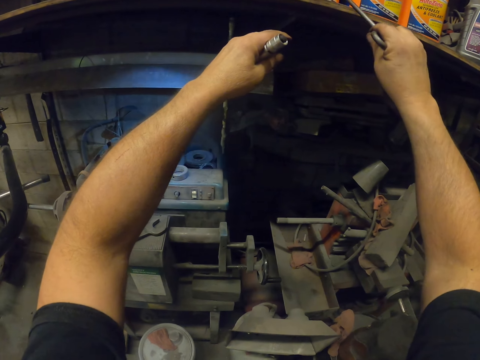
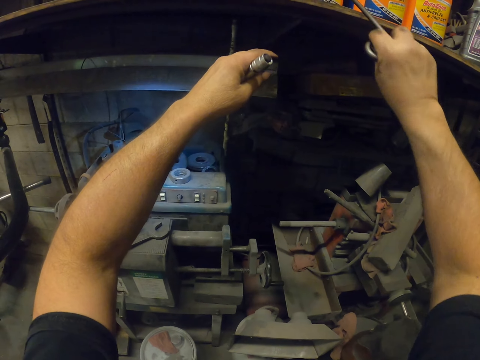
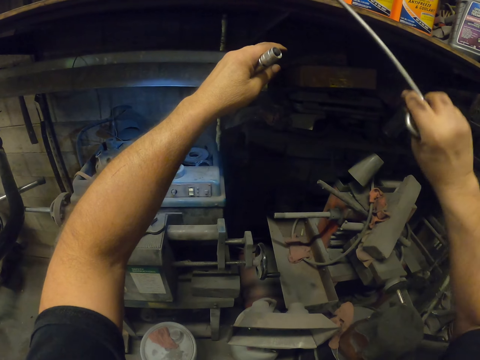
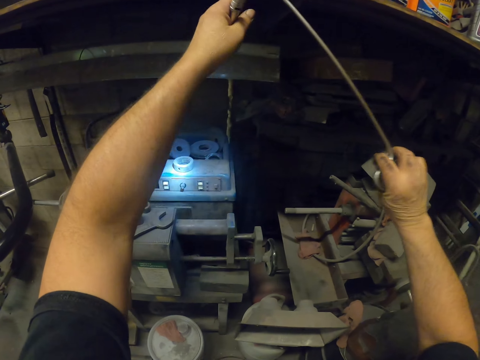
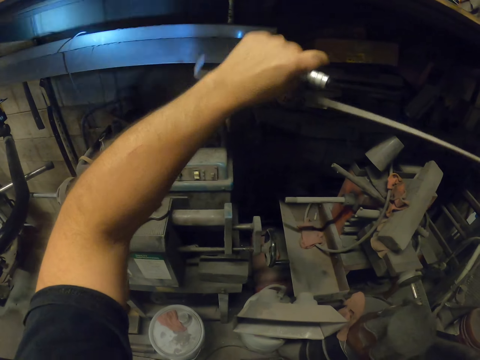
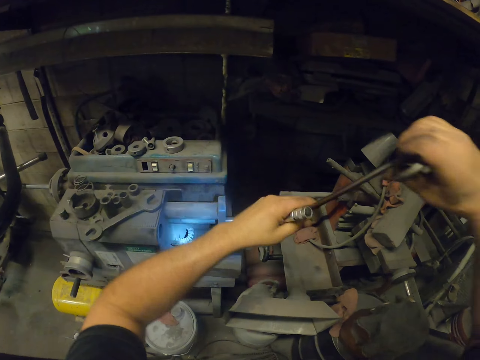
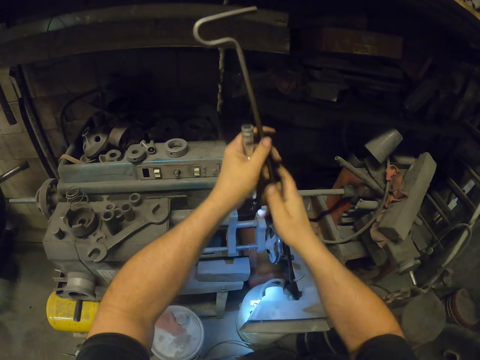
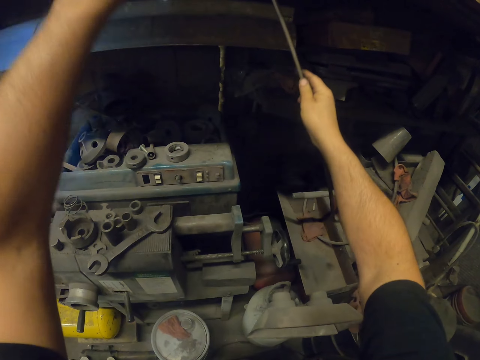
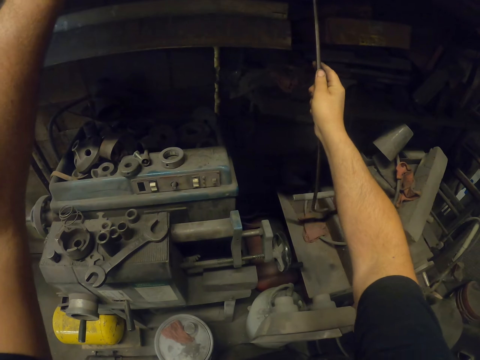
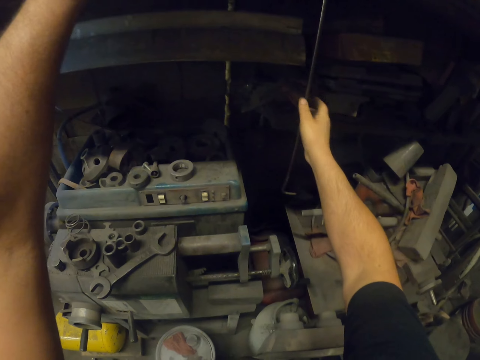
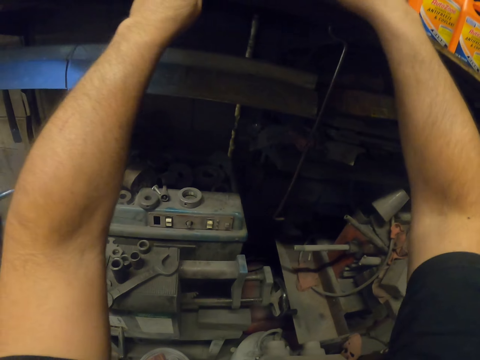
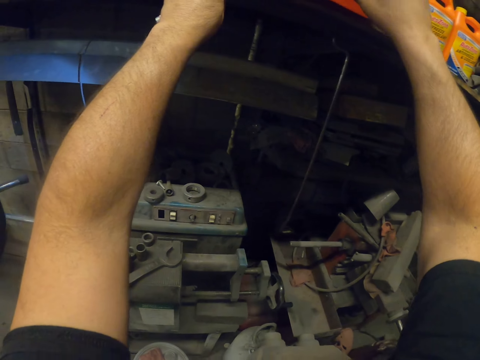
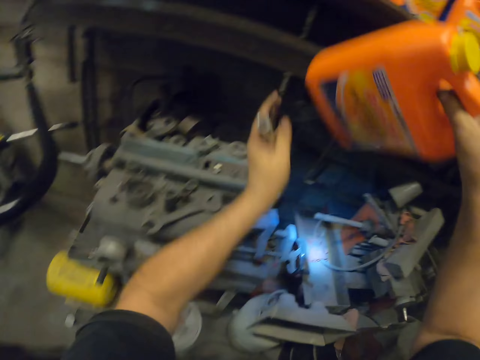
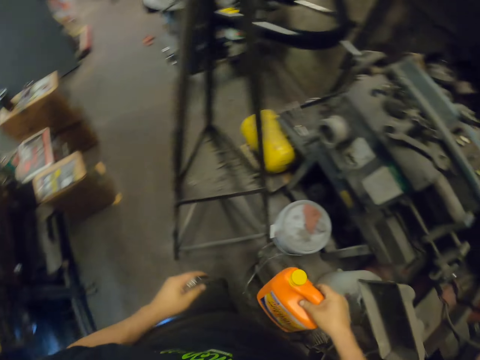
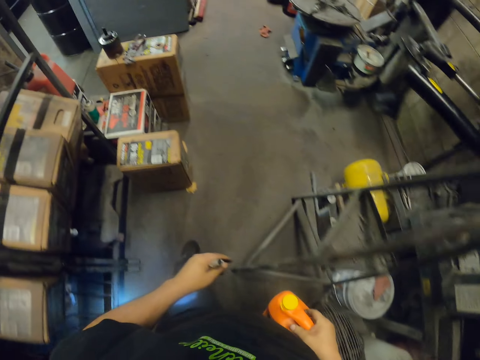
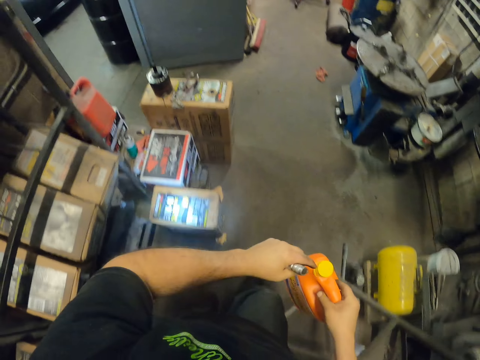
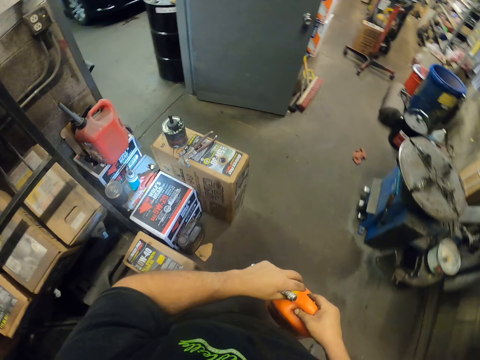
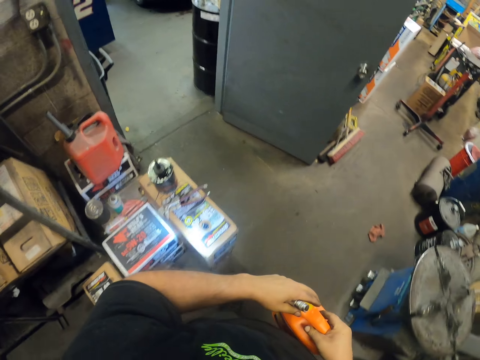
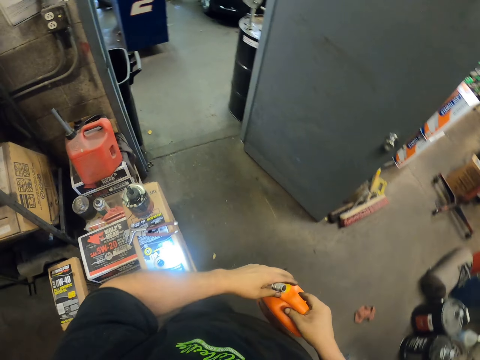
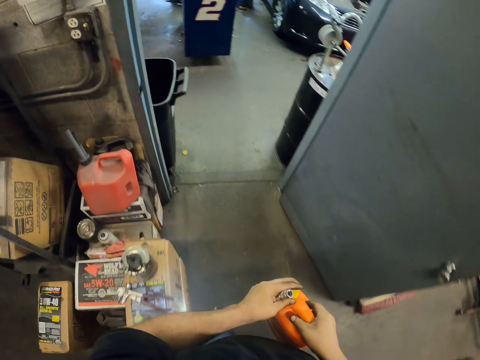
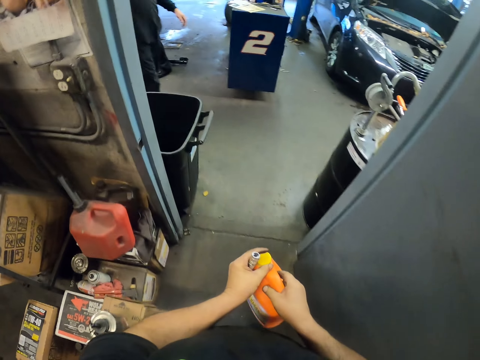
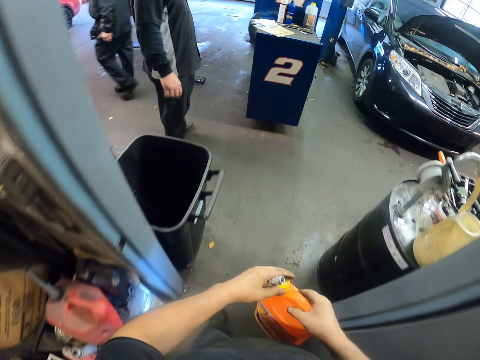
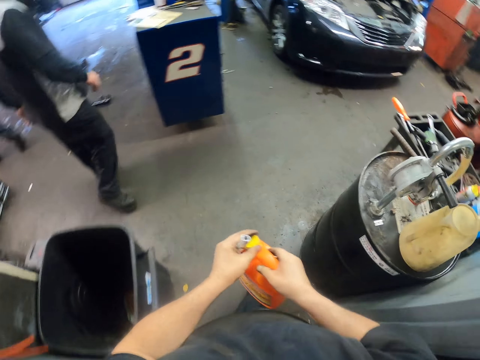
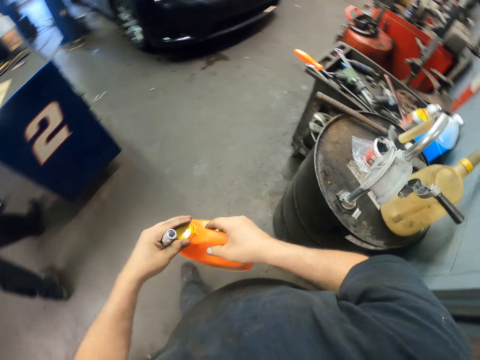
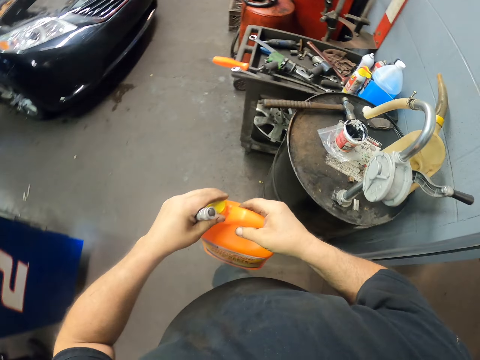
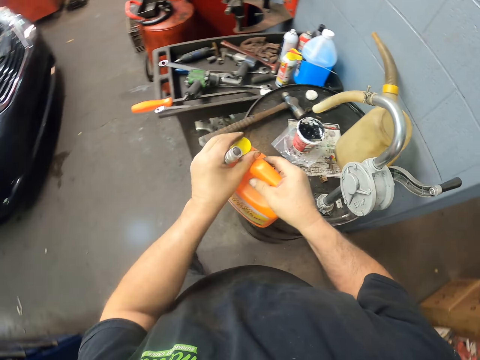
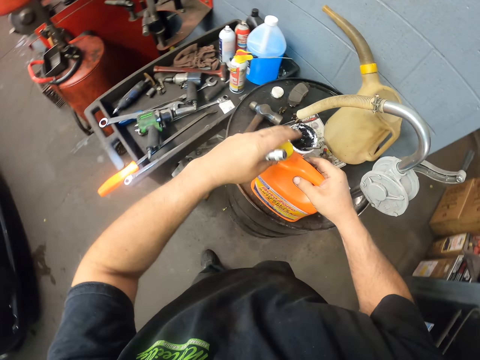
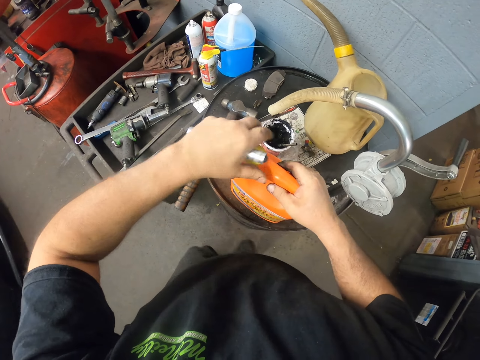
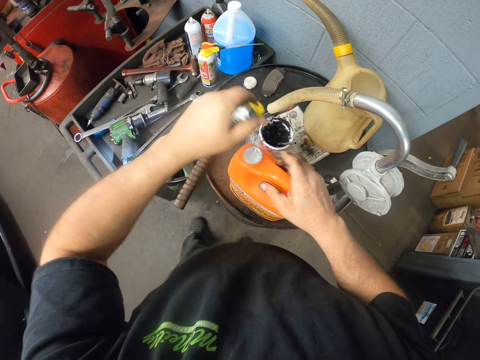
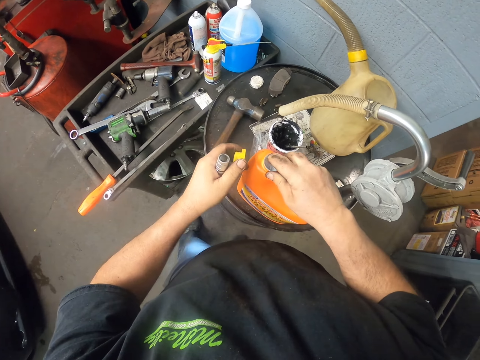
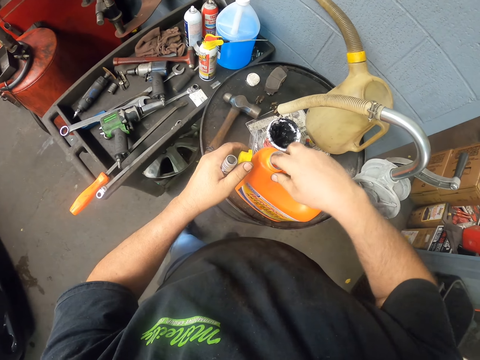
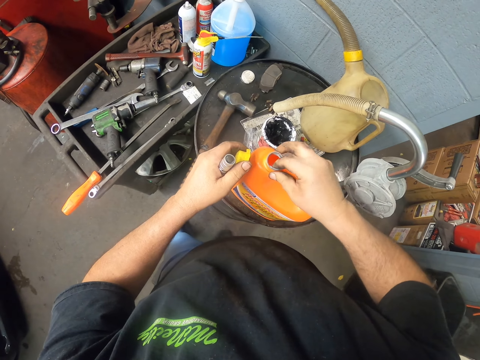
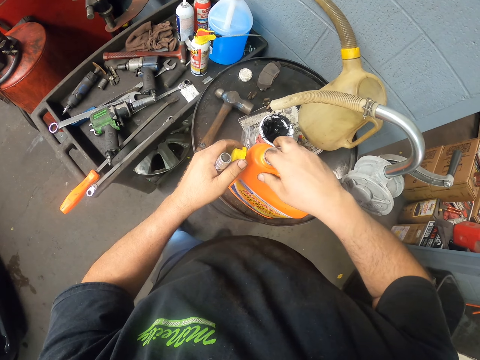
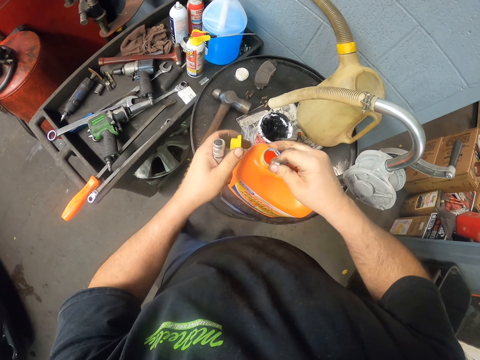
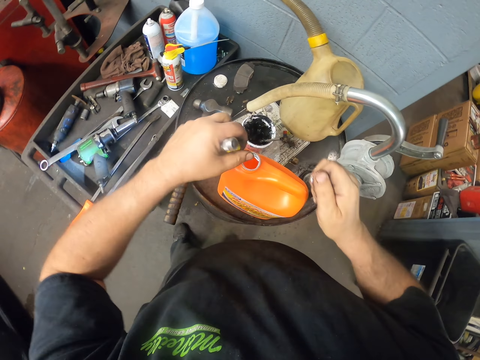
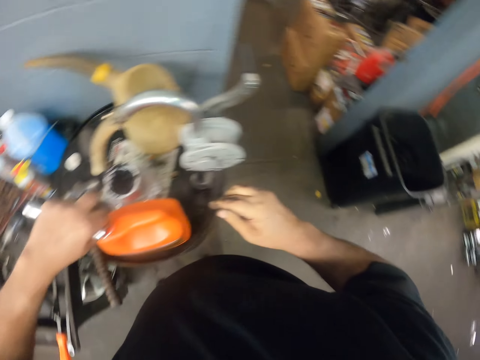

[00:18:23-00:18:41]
The camera wearer returns the iron and hangs the metal stick. They take the antifreeze coolant and walk in the garage. They open the antifreeze coolant bottle, place the antifreeze coolant on the drum, and open the bottle. They remove a paper in the bottle.

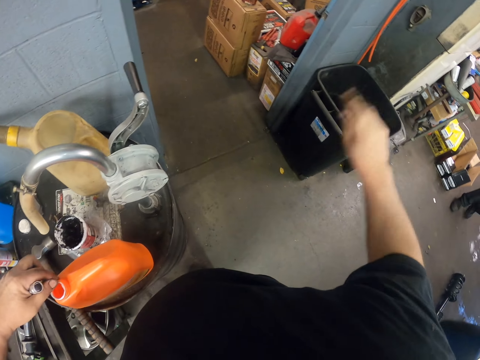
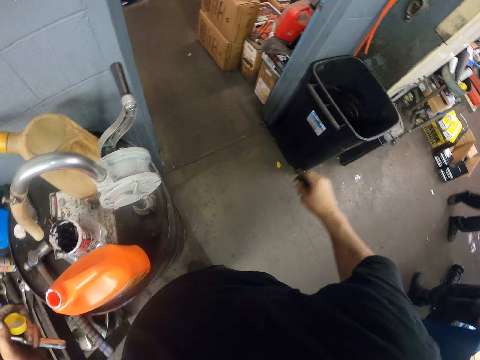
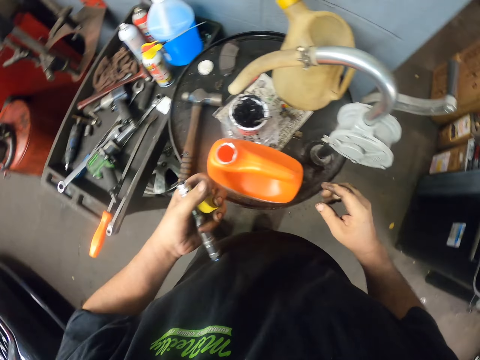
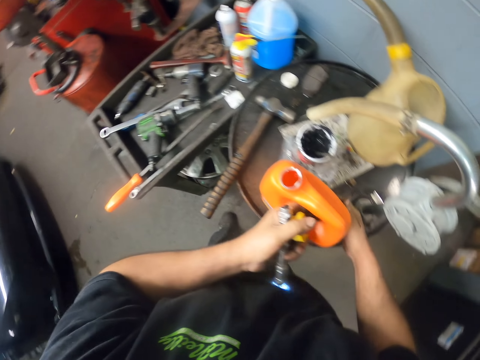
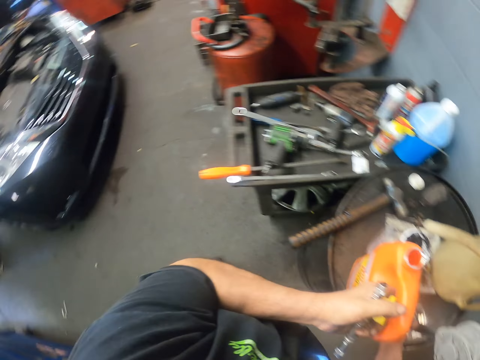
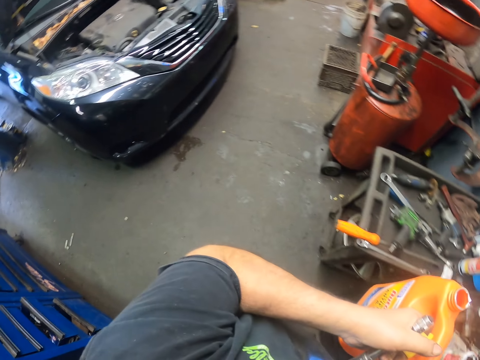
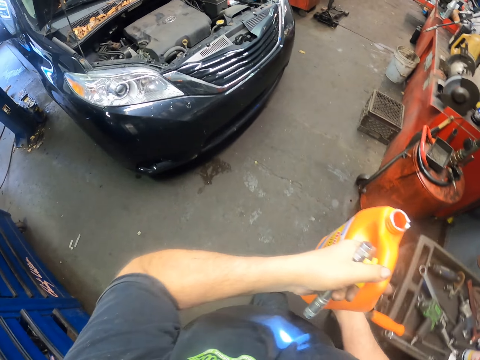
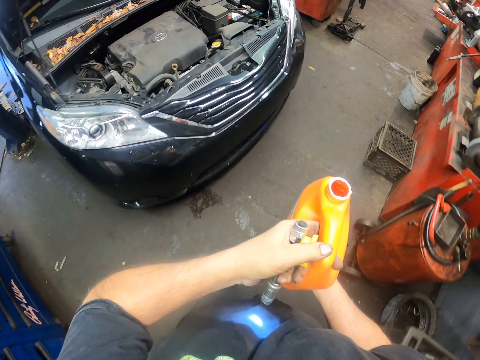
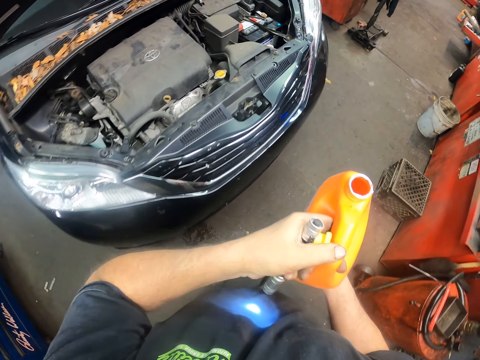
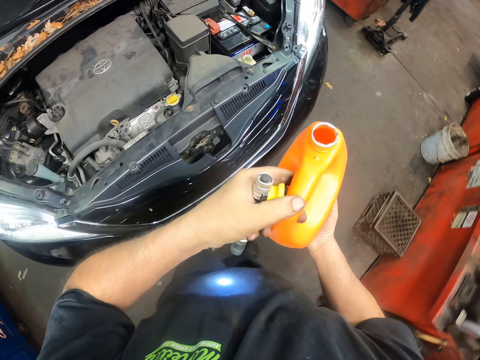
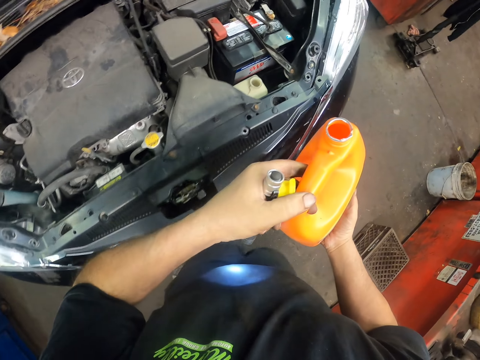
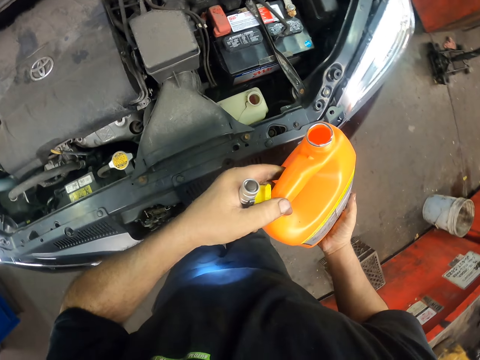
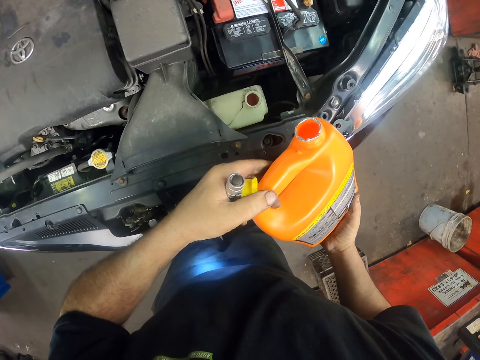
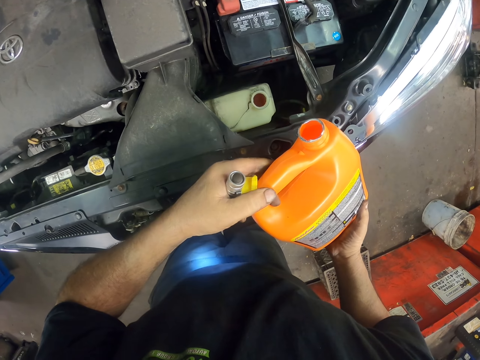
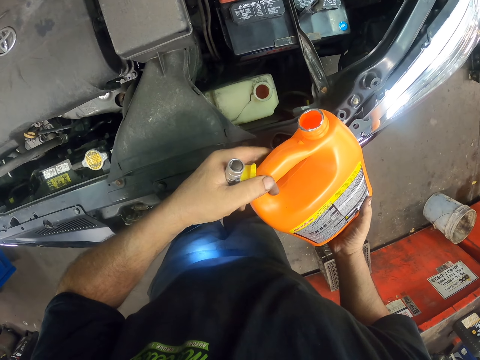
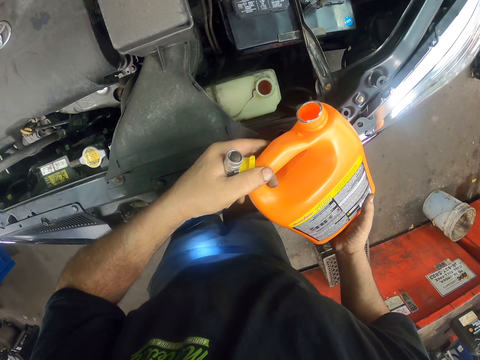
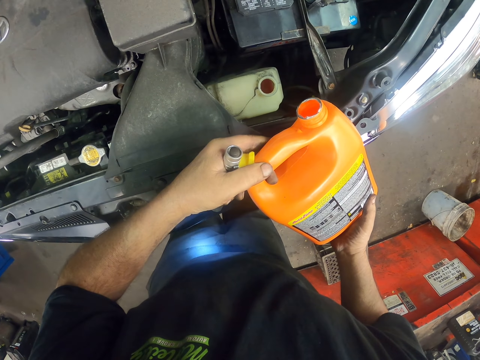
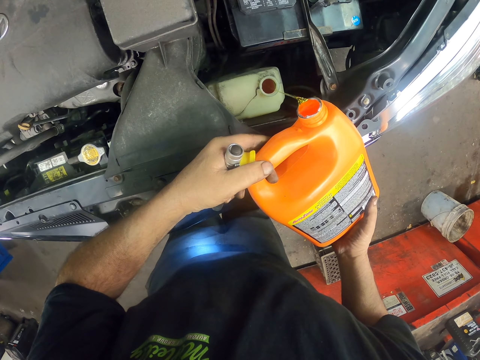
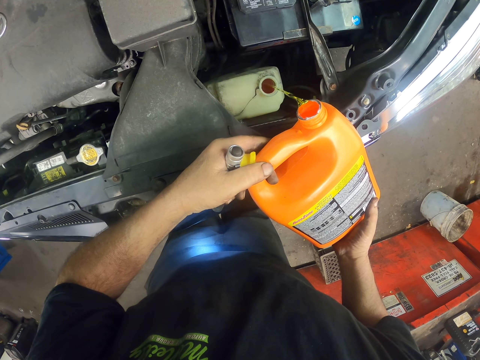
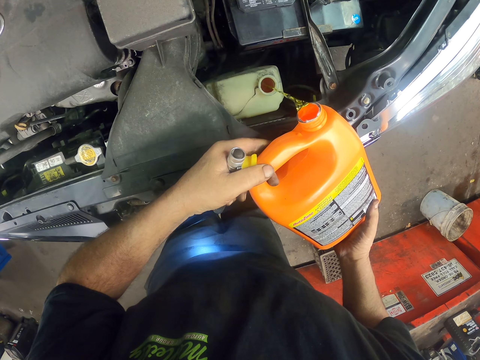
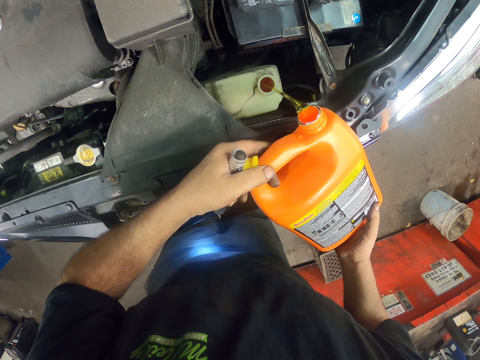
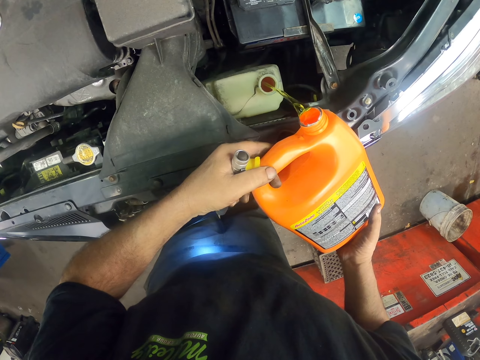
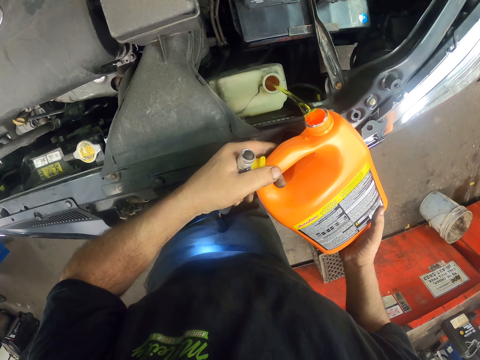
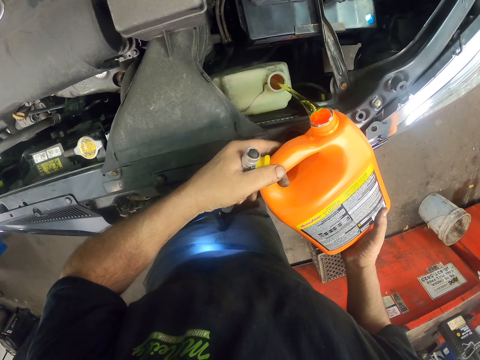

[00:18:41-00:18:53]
The camera wearer throws the paper in the dustbin. They take the antifreeze coolant and pour the antifreeze coolant in the tank.
